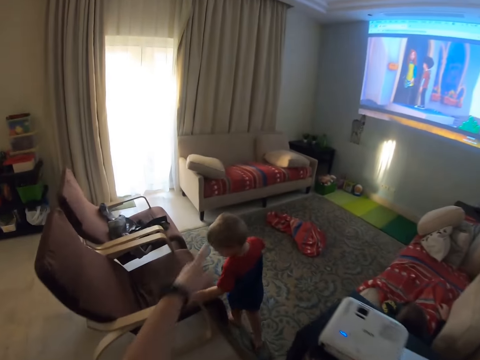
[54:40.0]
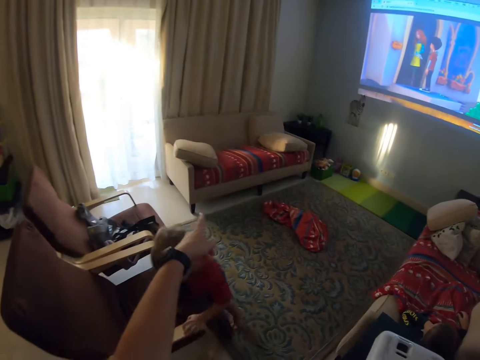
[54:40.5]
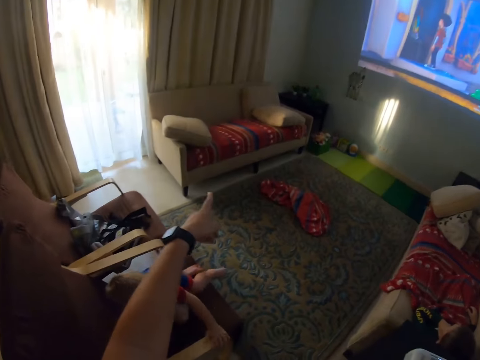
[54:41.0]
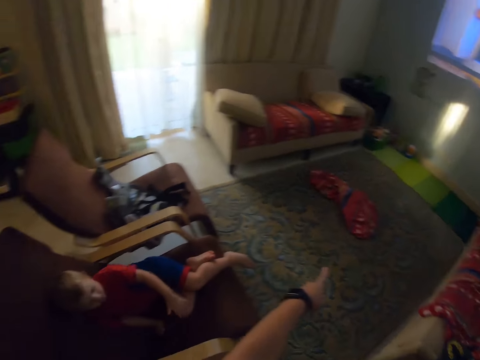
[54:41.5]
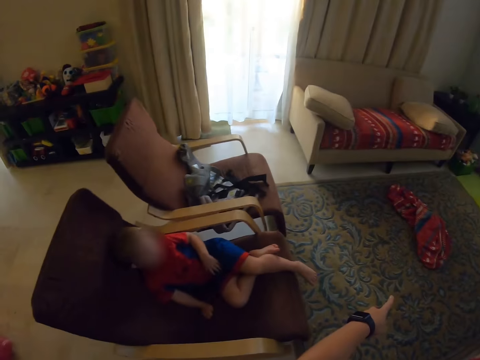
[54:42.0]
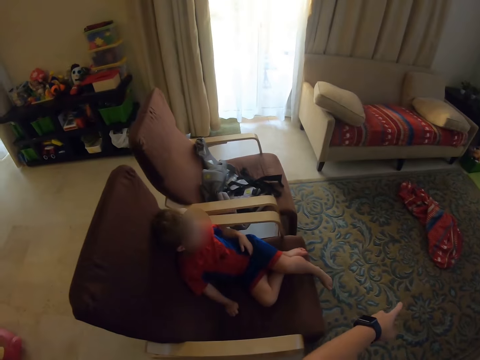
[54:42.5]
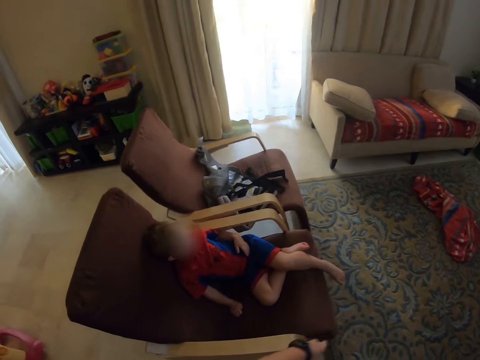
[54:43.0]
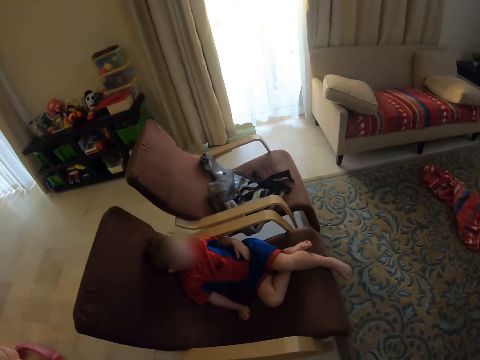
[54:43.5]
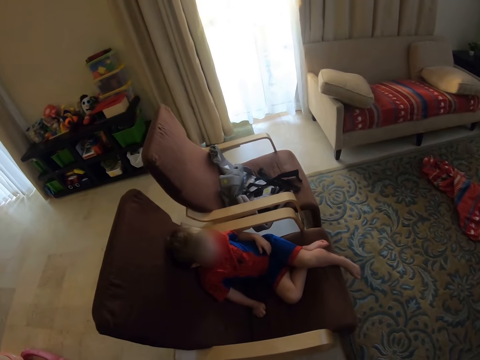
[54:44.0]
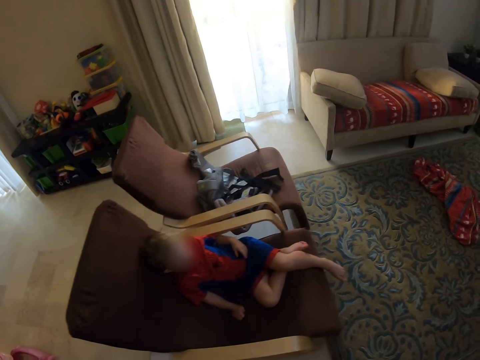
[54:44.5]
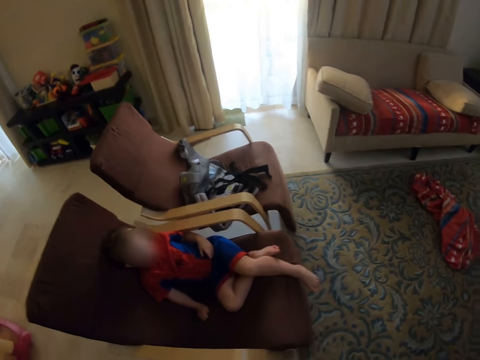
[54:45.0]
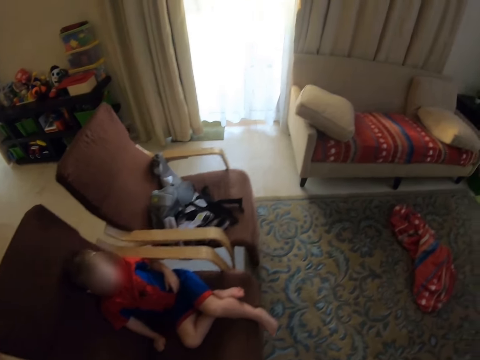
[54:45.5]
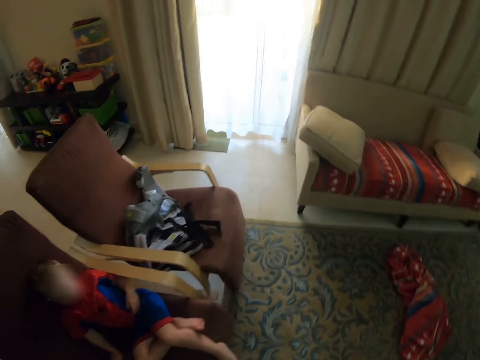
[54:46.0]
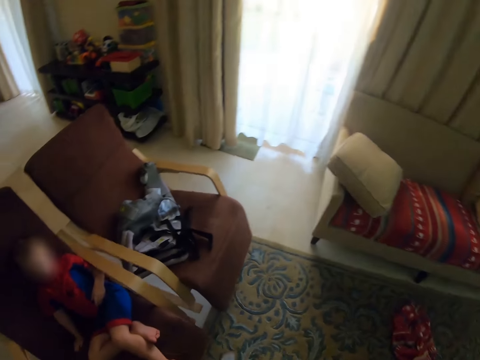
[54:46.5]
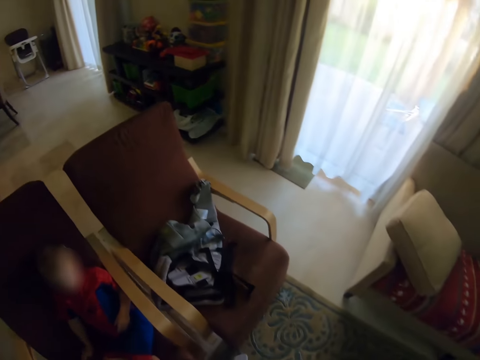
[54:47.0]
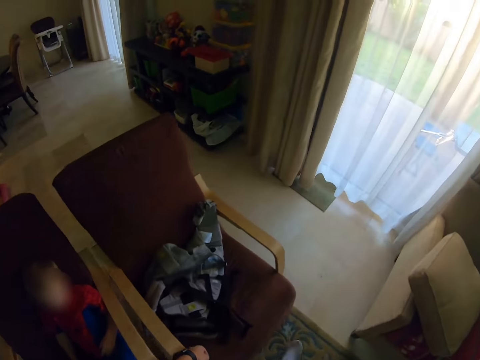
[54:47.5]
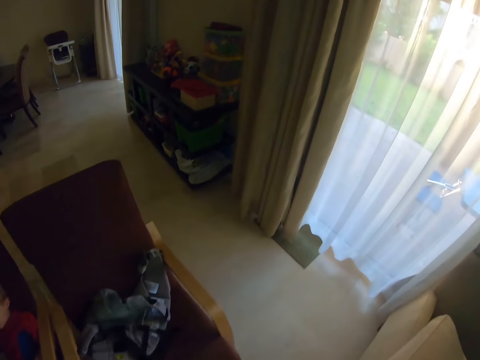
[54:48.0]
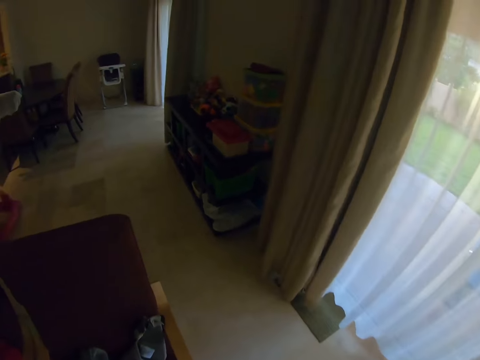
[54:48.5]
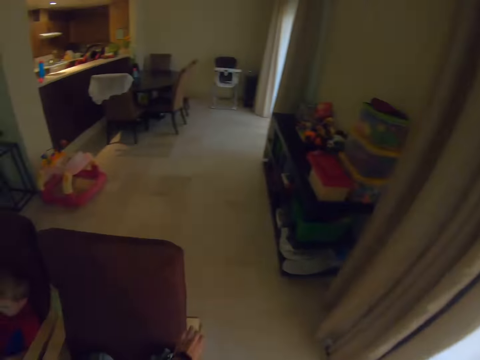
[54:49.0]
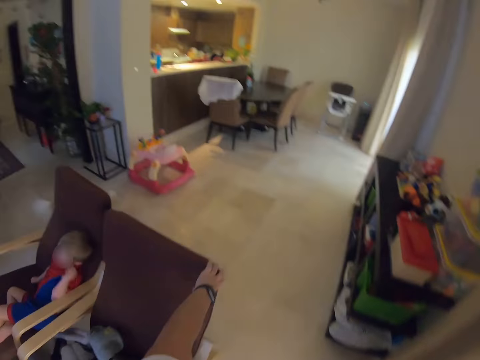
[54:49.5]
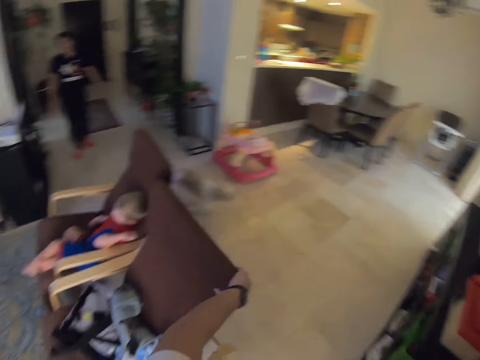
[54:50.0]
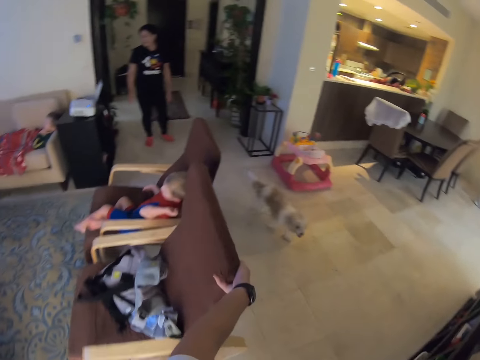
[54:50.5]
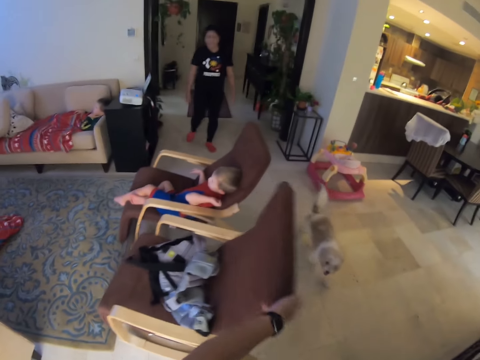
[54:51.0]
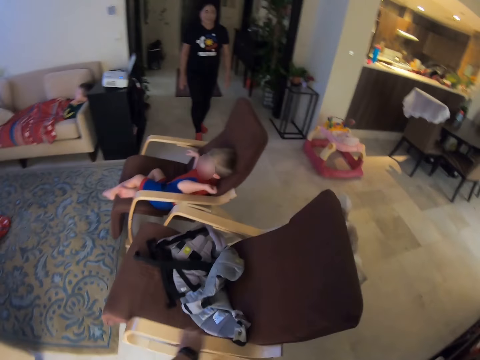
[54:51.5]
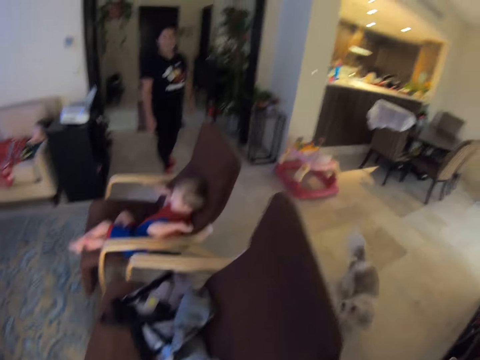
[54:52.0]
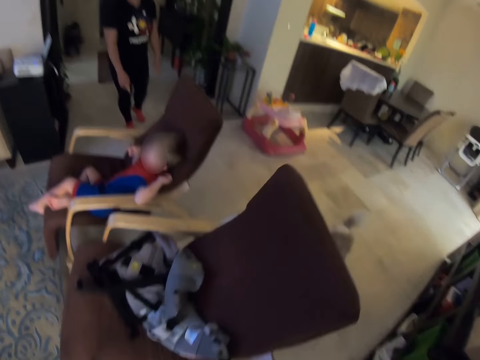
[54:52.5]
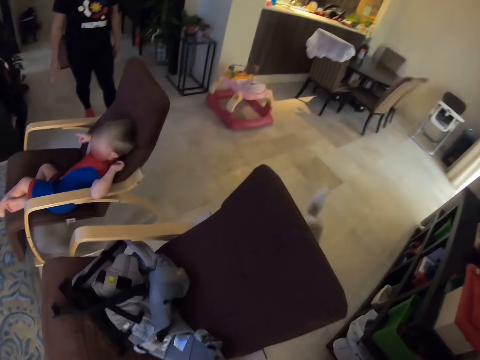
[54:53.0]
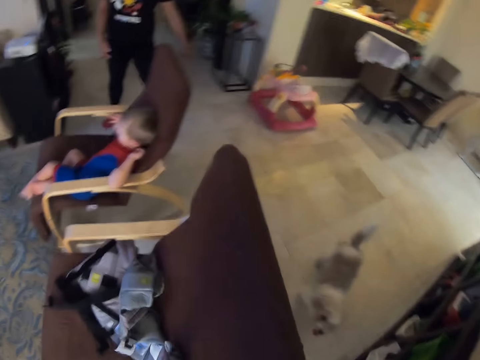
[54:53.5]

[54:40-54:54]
The boy holds a chair. A child lays on the couch. The camera wearer points at the couch. They dialogue with the boy. The boy sits on the chair. The boy jumps on the chair. The camera wearer moves around. They walk. The woman walks around. The camera wearer pulls the chair. The child sleeps on the sofa.

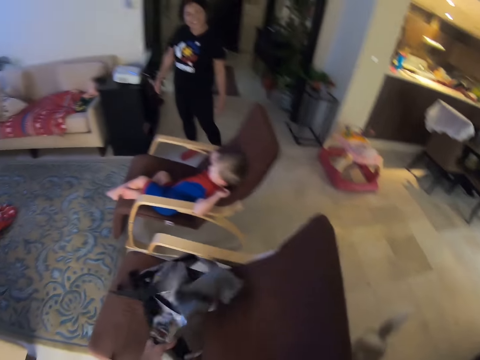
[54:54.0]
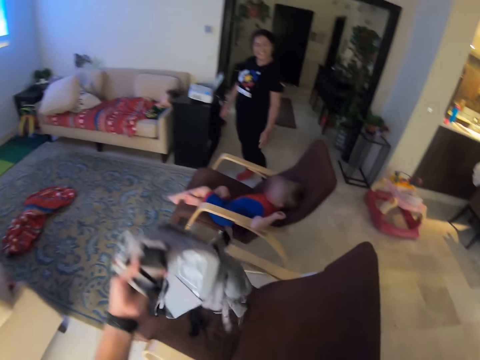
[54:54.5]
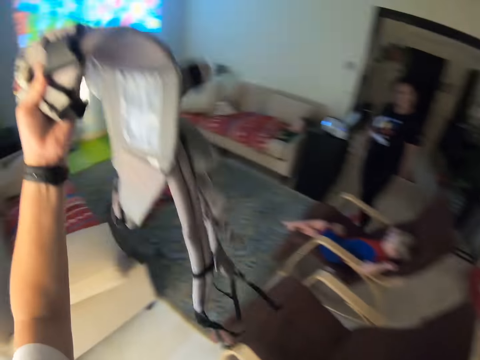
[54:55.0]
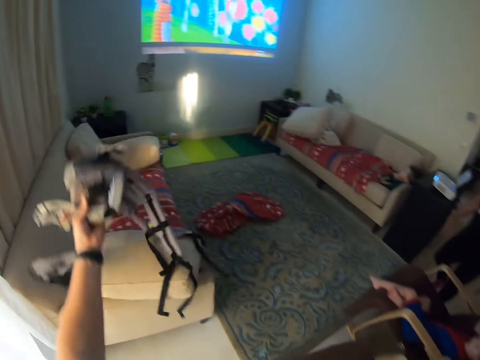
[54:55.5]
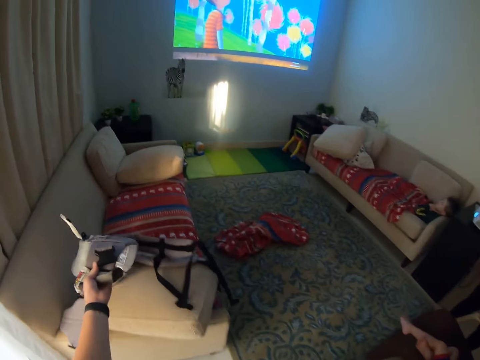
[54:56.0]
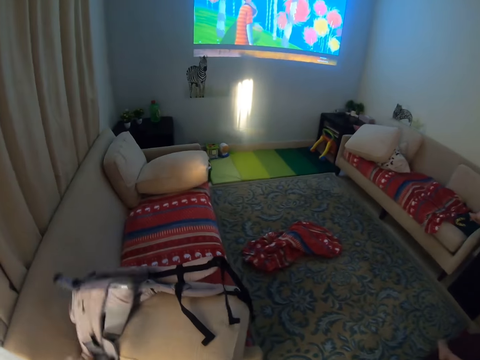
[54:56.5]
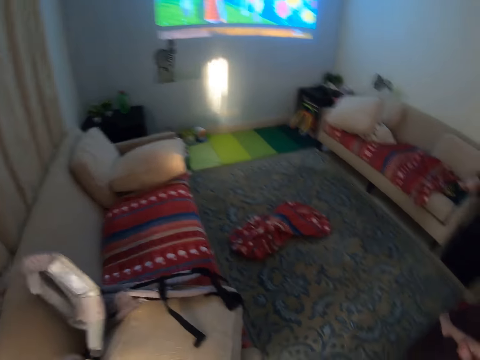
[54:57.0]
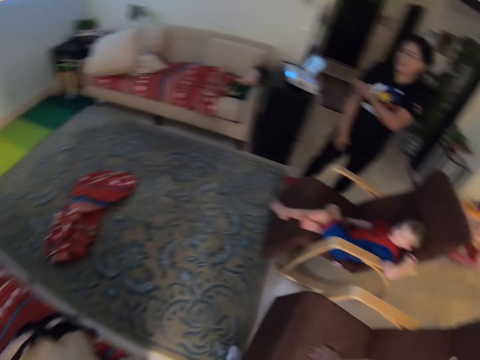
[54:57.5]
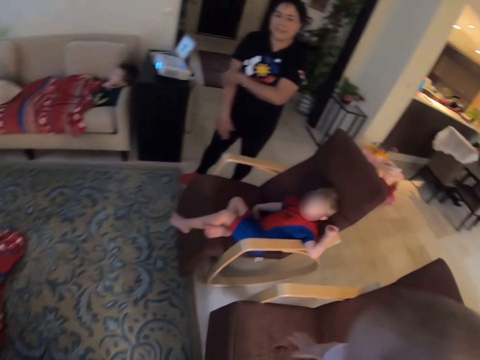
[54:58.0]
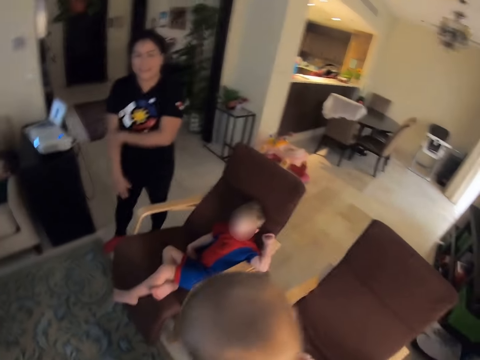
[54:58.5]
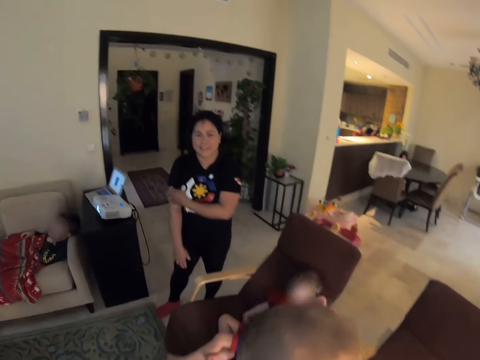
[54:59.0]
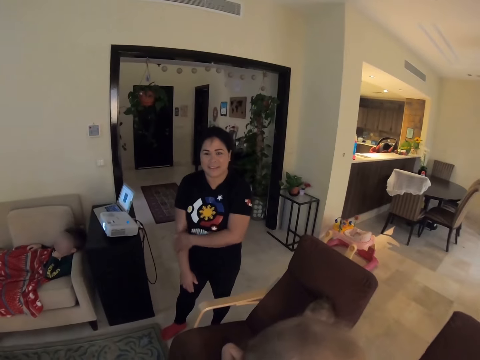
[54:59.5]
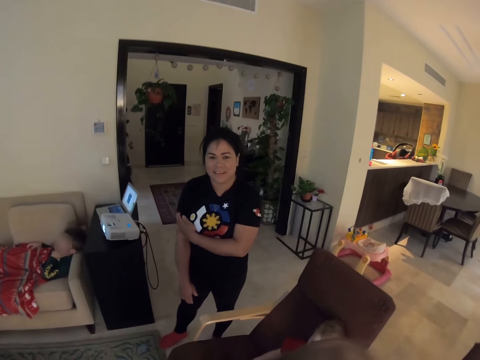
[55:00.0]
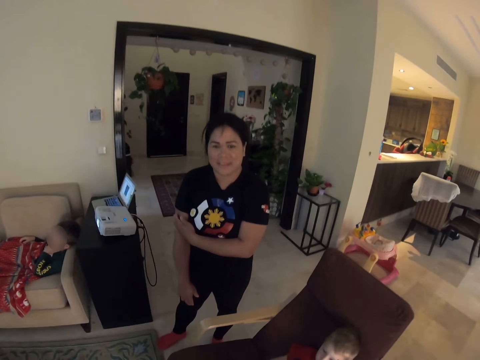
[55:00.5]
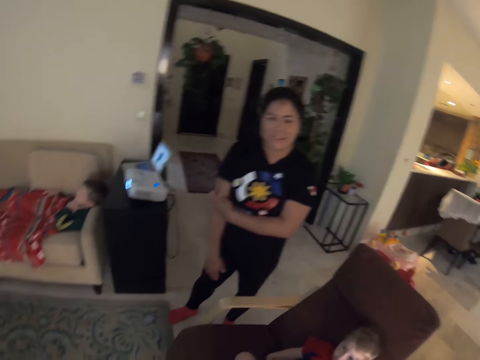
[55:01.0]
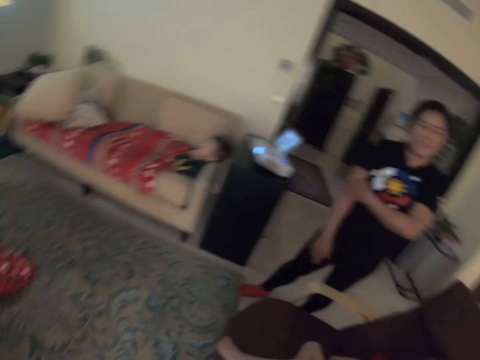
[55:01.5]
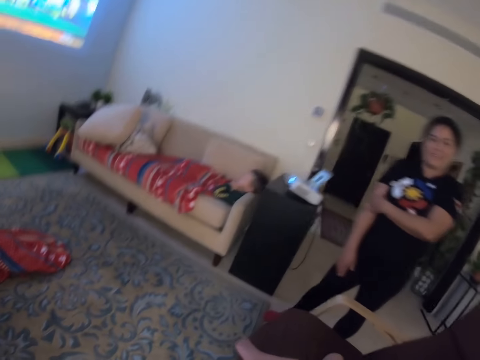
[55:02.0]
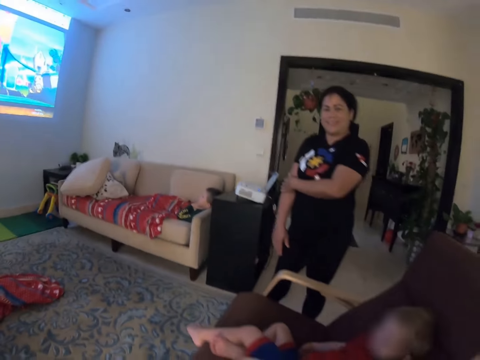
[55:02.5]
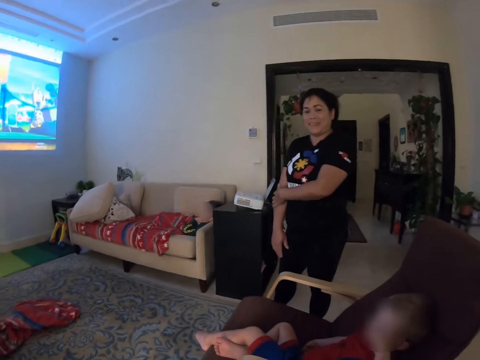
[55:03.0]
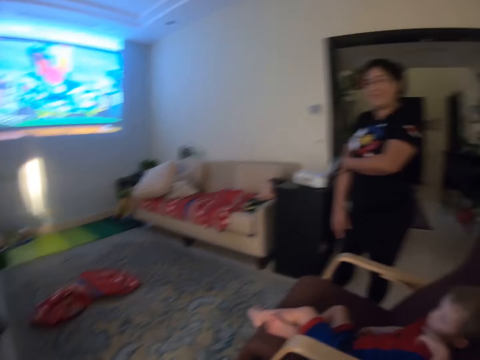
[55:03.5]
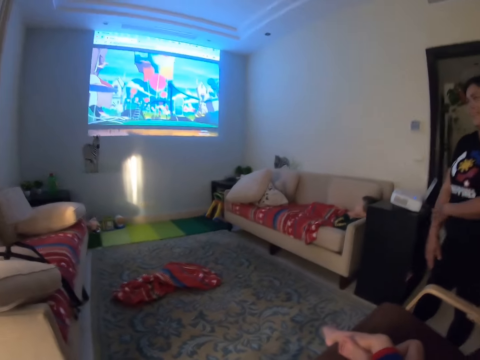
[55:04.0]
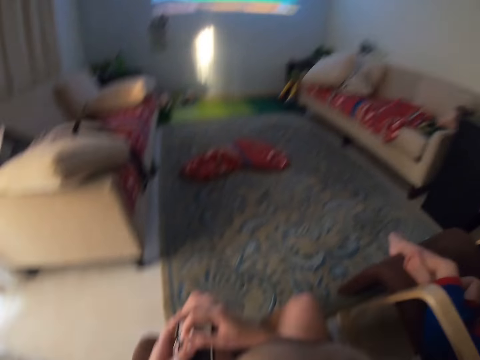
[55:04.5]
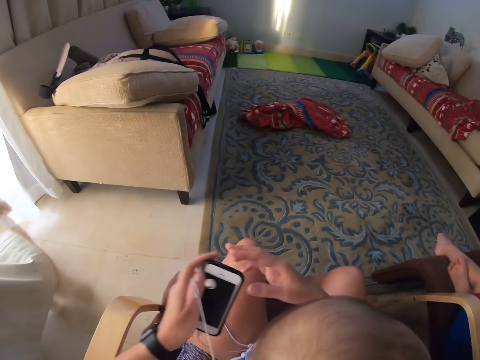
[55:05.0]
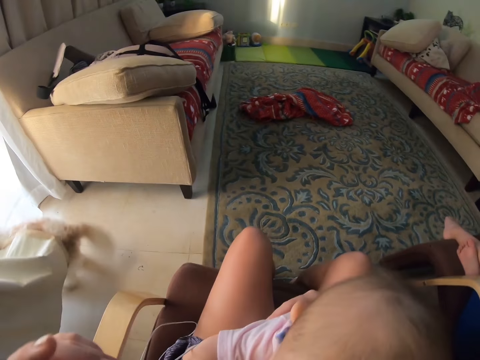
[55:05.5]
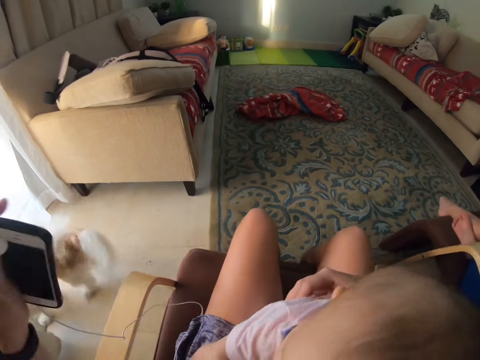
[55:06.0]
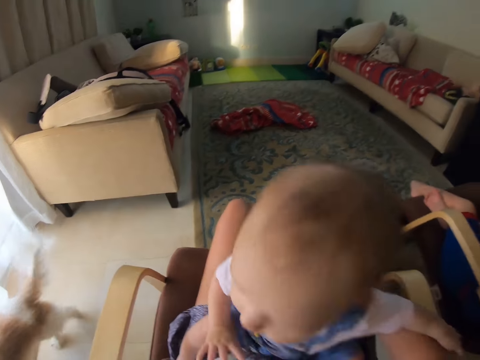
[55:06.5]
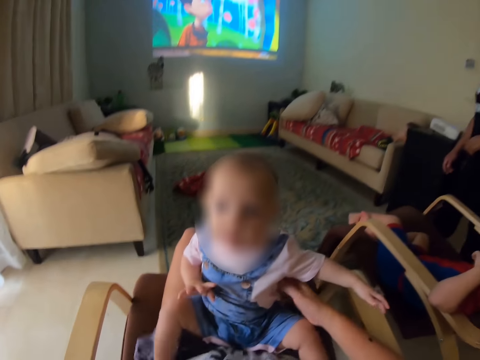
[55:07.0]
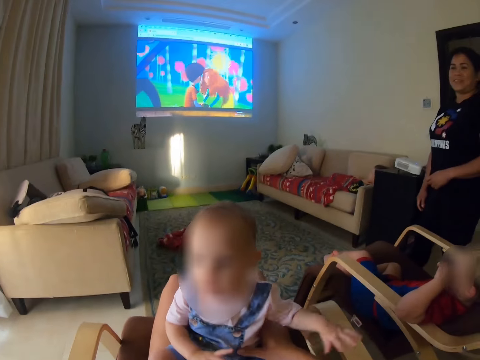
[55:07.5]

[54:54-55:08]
The camera wearer lifts a baby carrier. They dialogue with the woman. They carry a baby. They drop the baby carrier. They put the baby carrier on the couch. The woman rubs her hand. The camera wearer dialogues with the woman. They touch the earphones. They move the phone away. They hold the phone.
